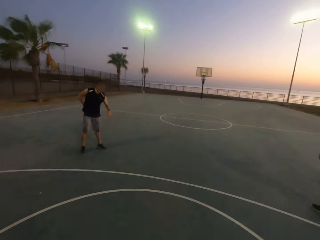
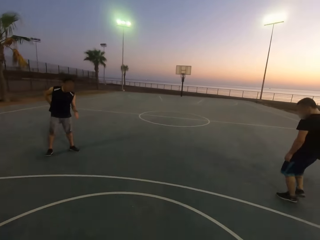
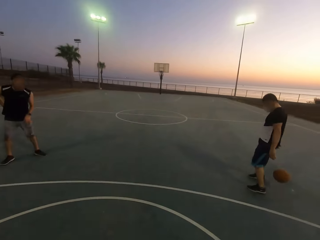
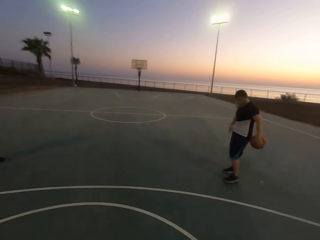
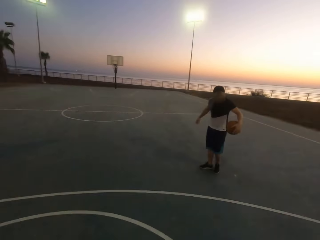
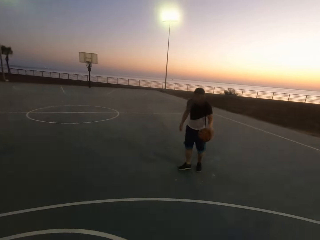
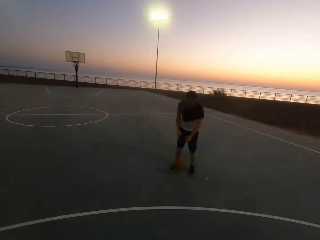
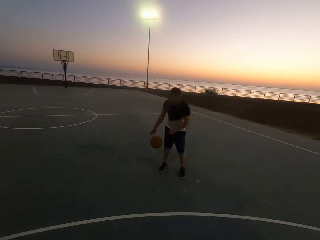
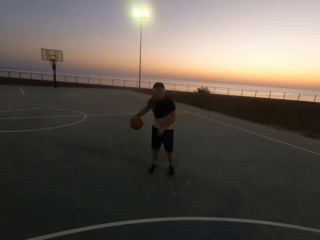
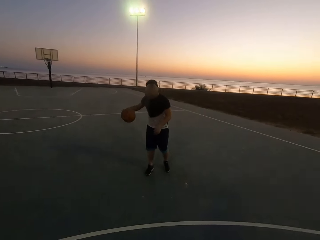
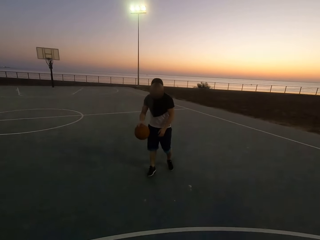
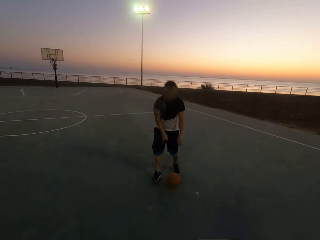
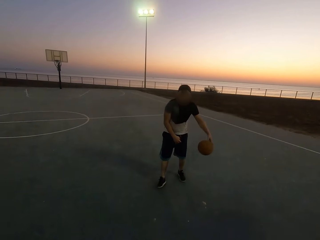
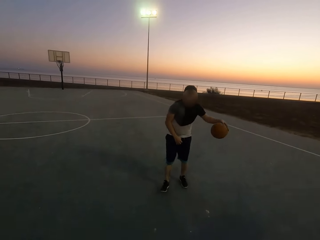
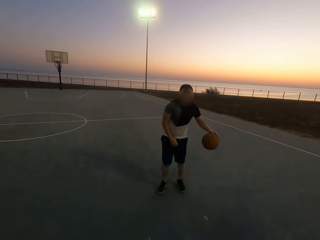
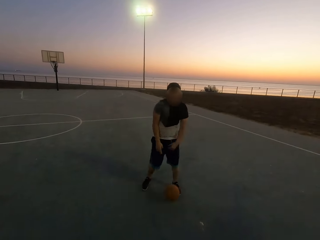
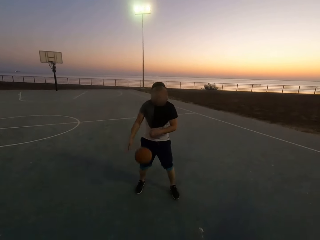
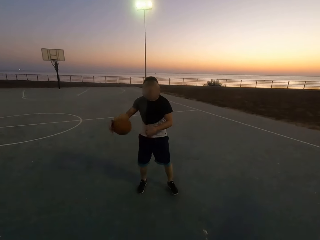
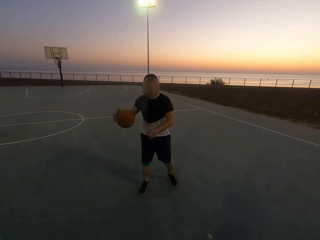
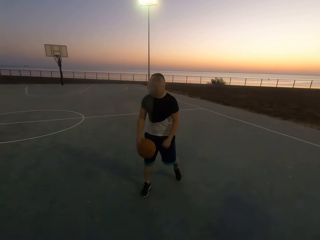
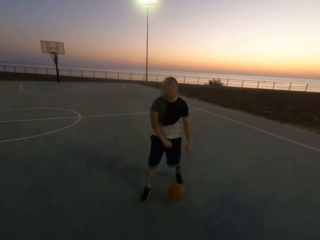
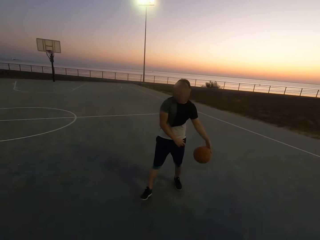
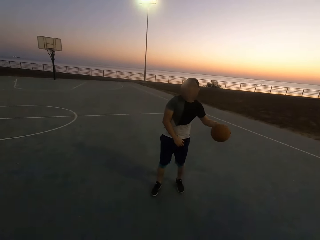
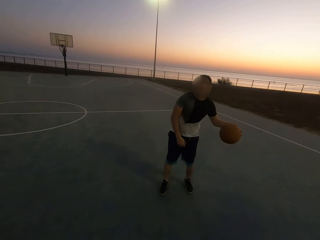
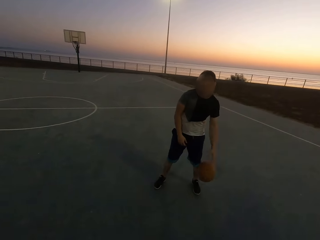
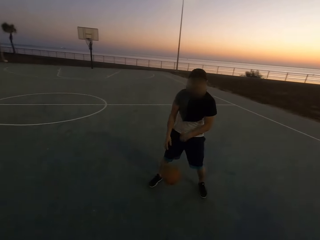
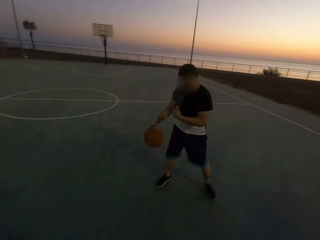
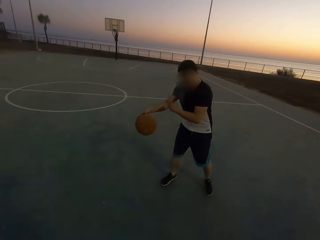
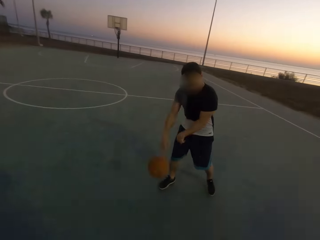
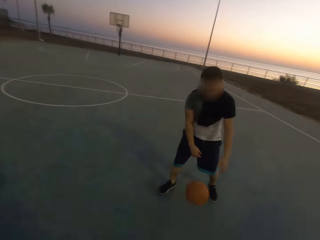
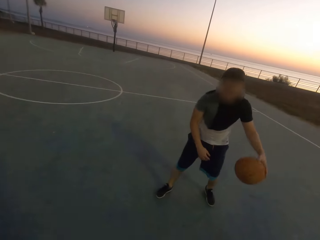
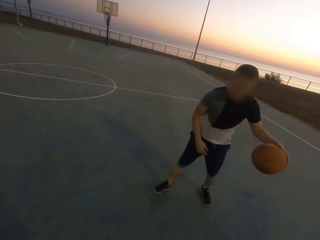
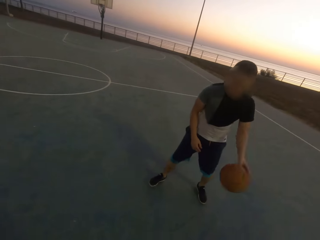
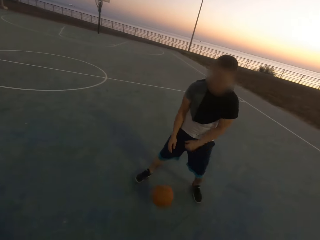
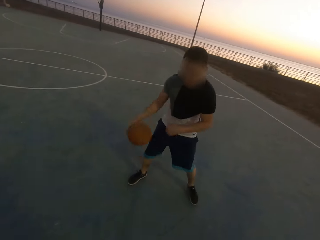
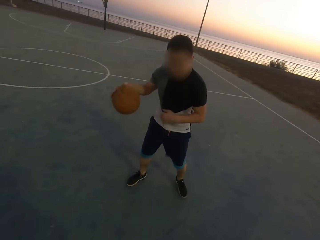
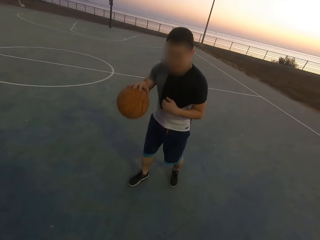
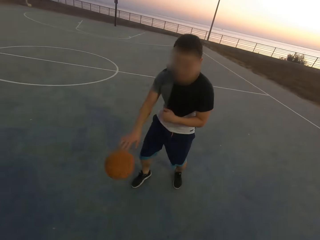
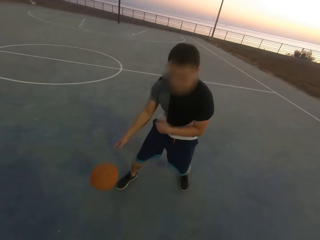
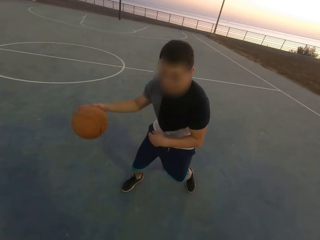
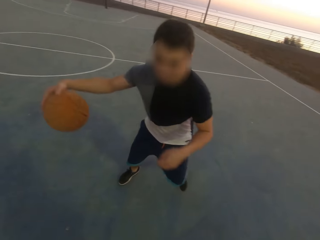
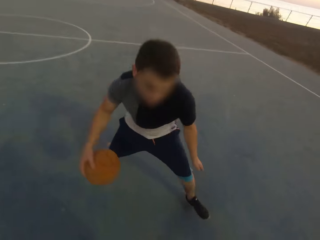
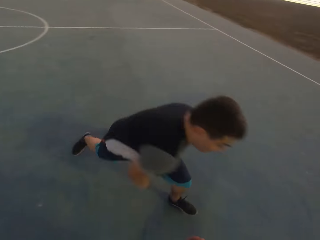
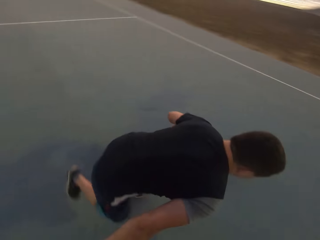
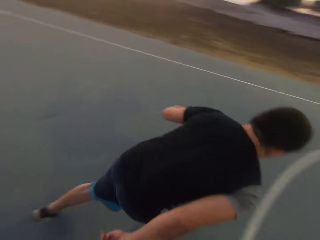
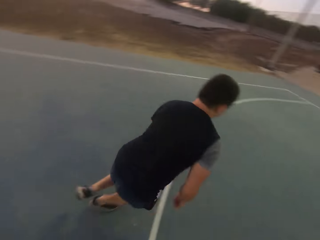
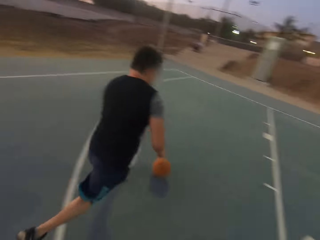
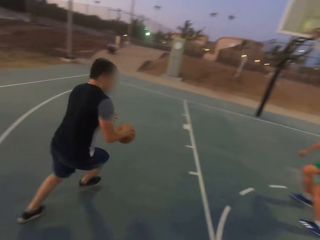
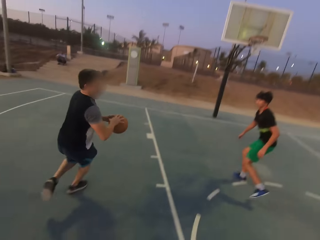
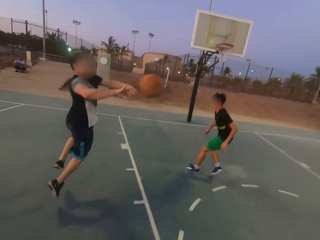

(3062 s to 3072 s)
A man dribbles the ball. Another man shields.

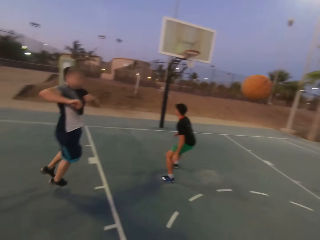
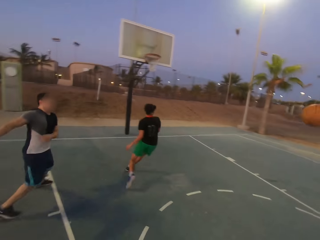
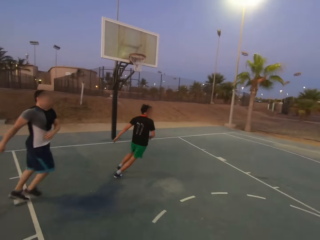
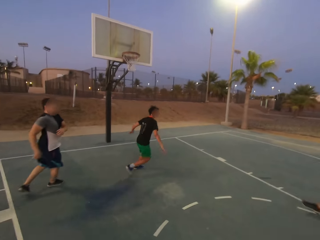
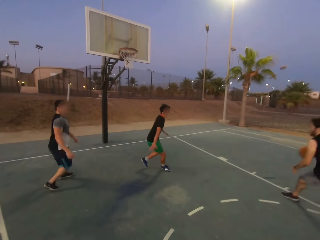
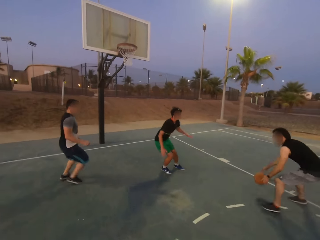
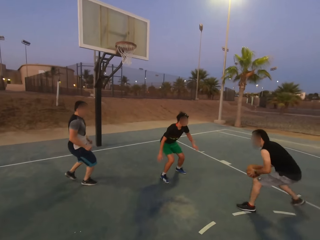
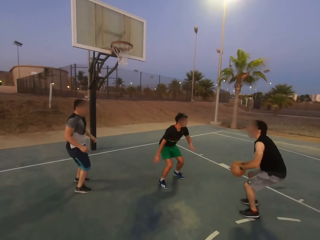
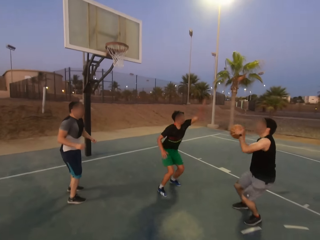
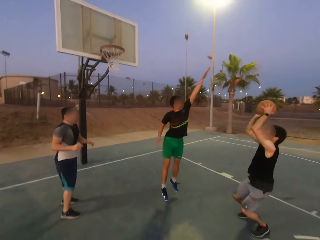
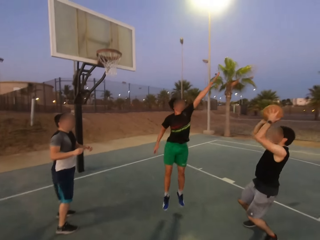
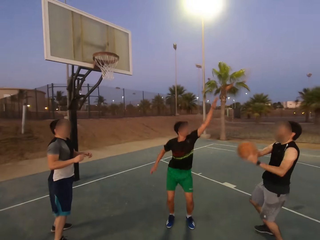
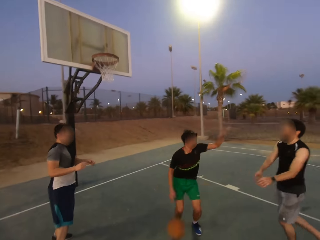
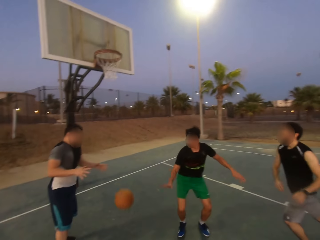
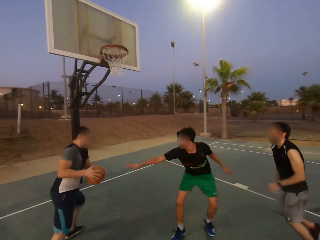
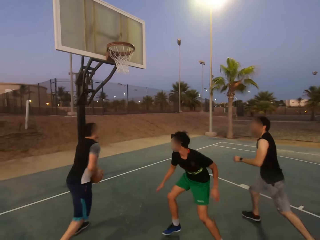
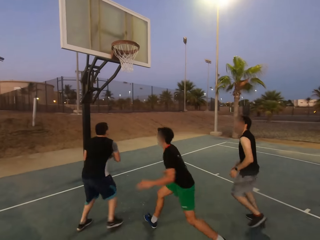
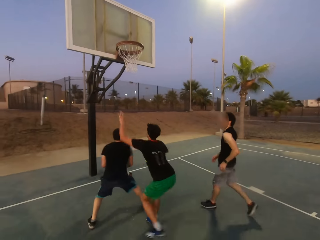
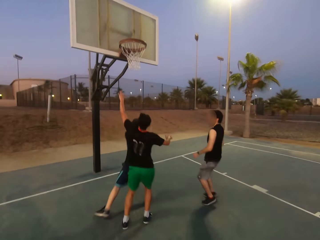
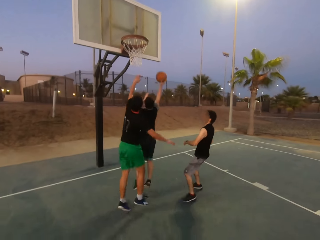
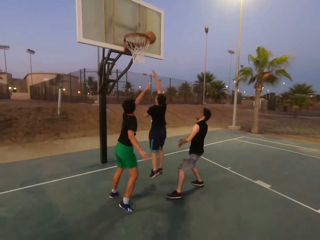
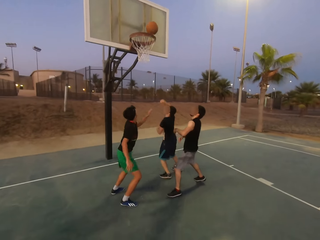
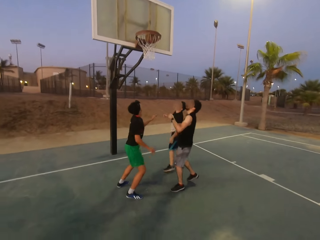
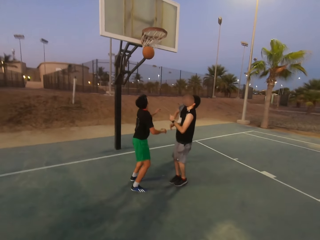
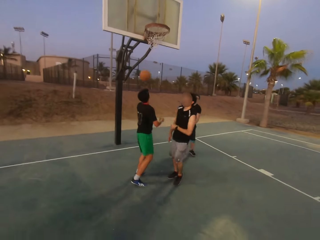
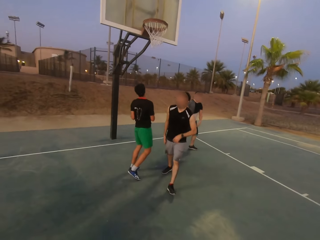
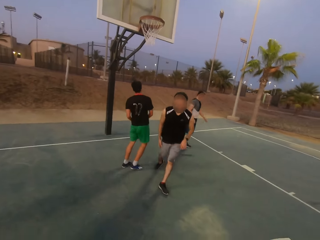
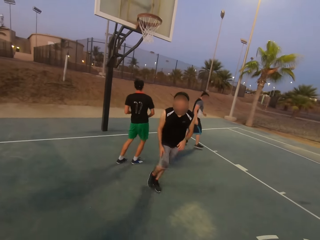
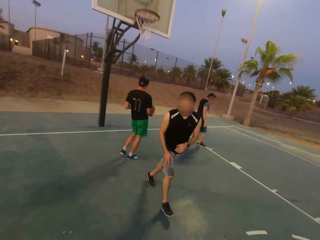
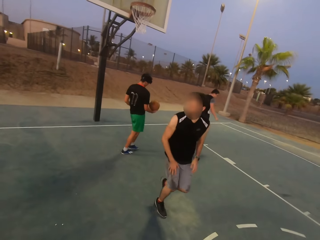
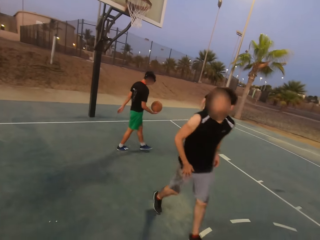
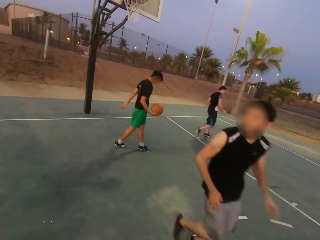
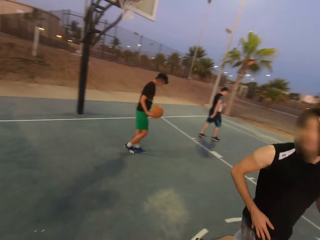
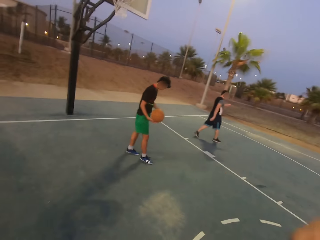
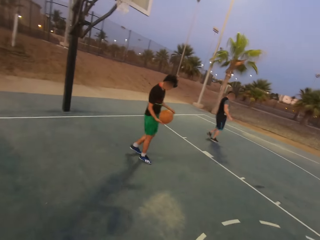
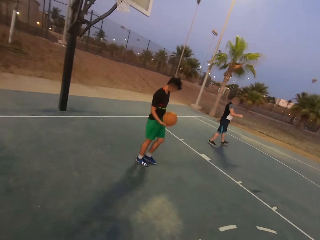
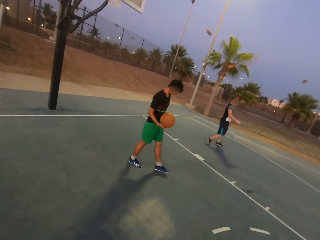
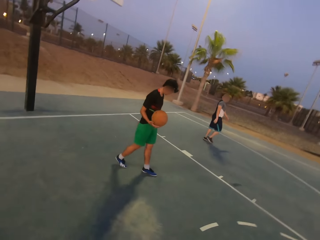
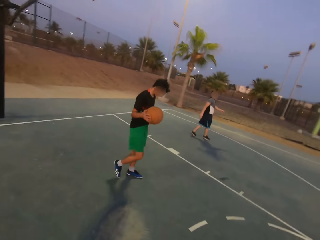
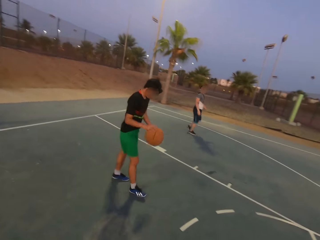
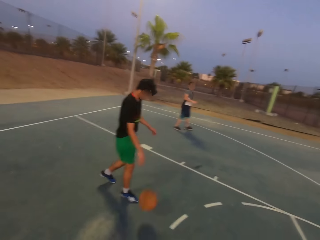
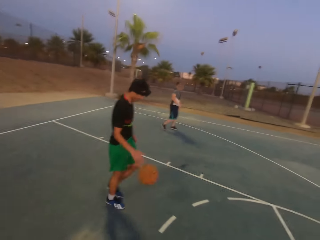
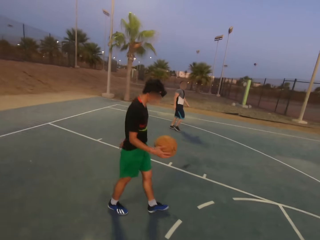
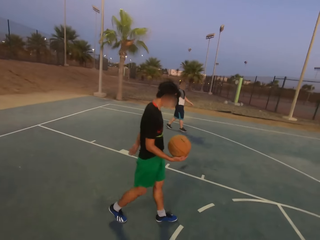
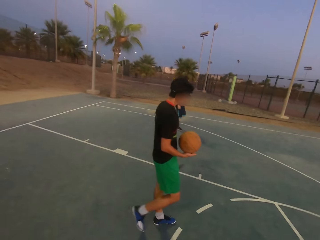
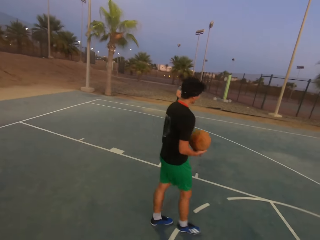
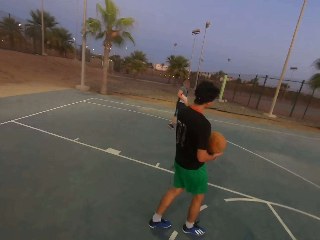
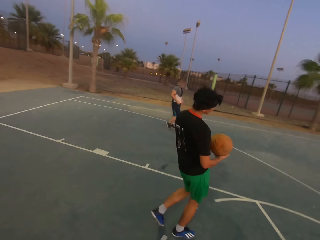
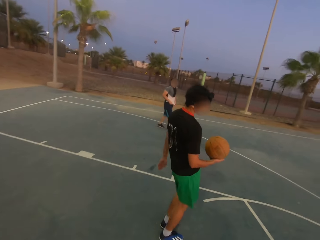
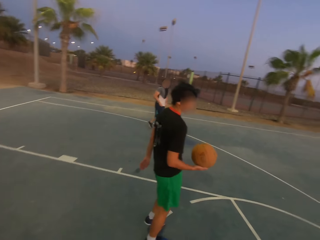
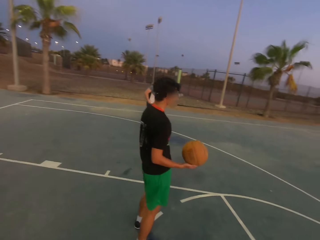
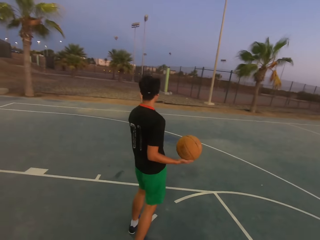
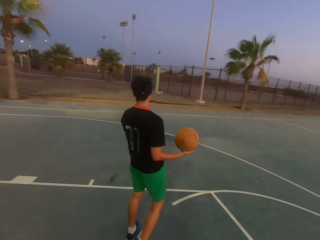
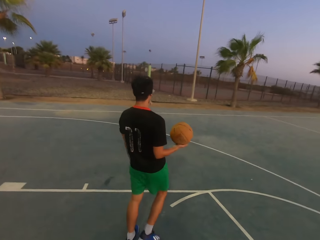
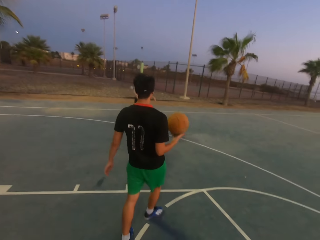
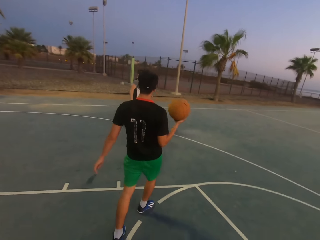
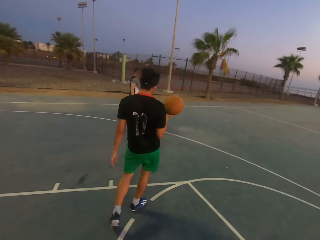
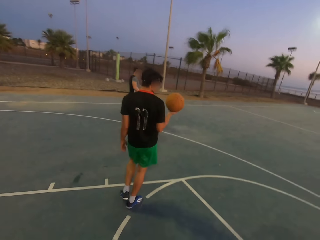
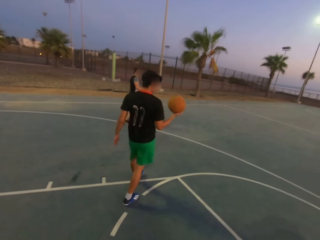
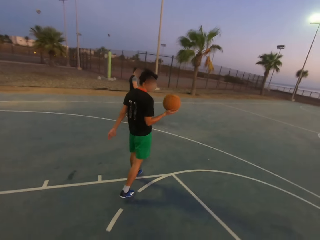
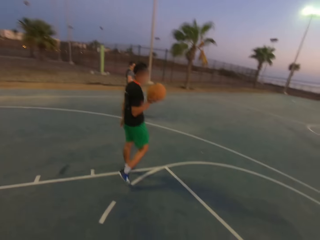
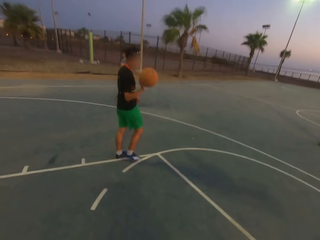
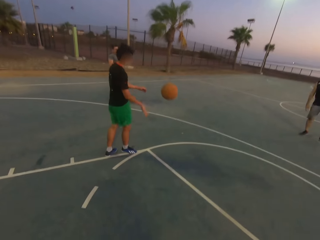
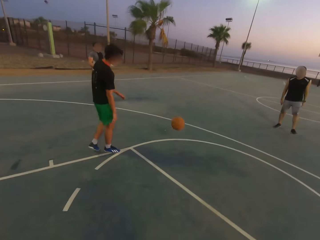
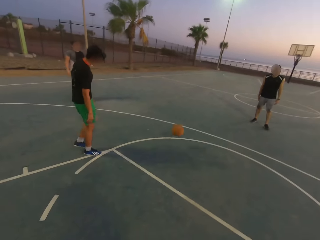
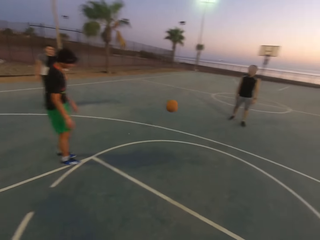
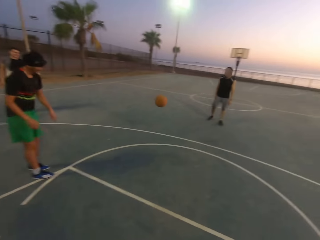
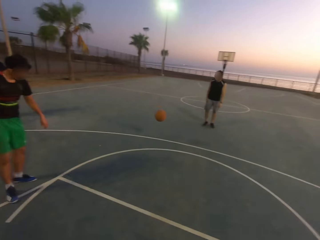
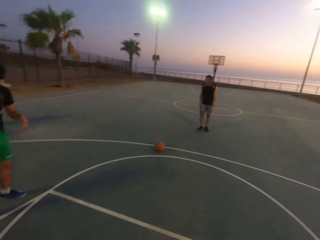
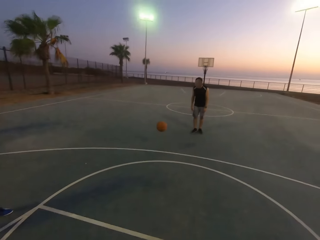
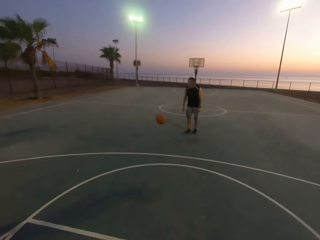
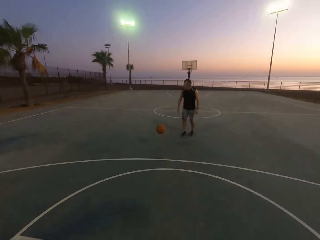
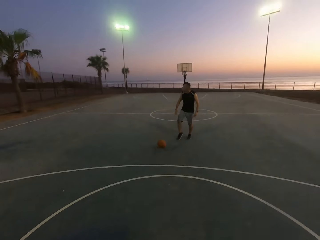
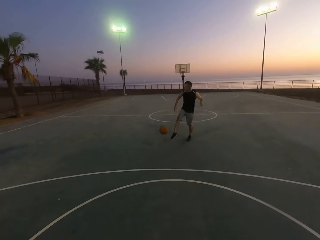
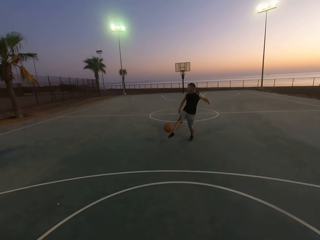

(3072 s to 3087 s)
A man throws the ball to another man. The other man dribbles the ball. A third man shields. The second man holds the ball. The third man jumps. The second man throws the ball to the first man. The first man picks up the ball, holds the ball, throws the ball in the hoop, and makes a basket. The third man picks up the ball. The second man walks. The first man walks. The third man dribbles the ball, walks, holds the ball, and throws the ball to the first man.
